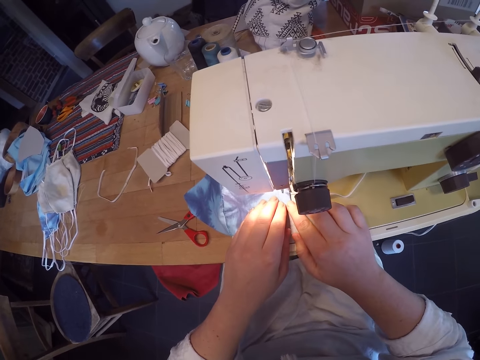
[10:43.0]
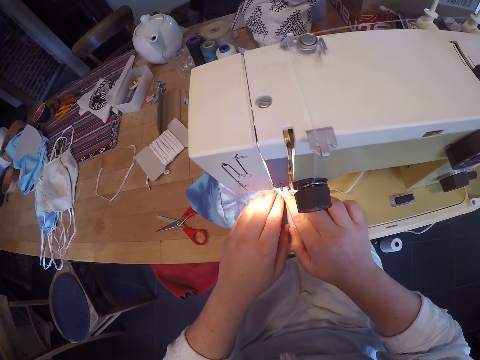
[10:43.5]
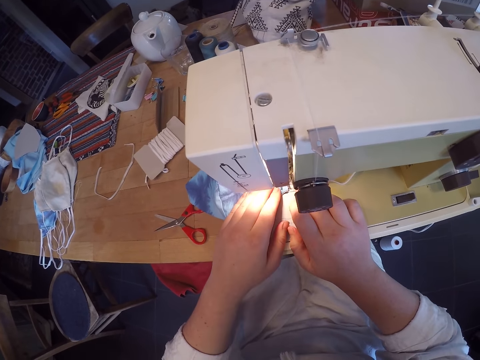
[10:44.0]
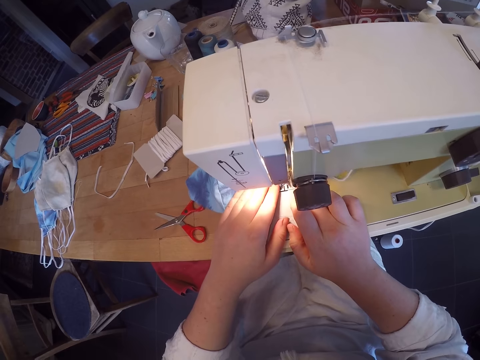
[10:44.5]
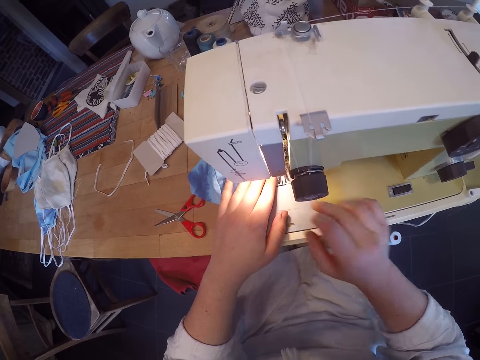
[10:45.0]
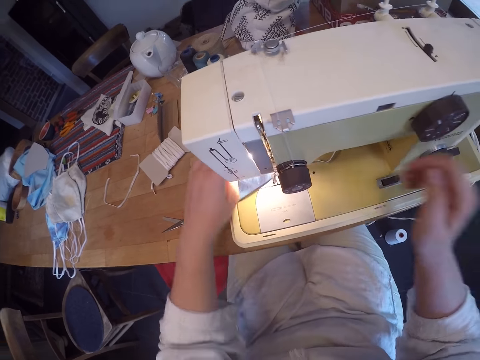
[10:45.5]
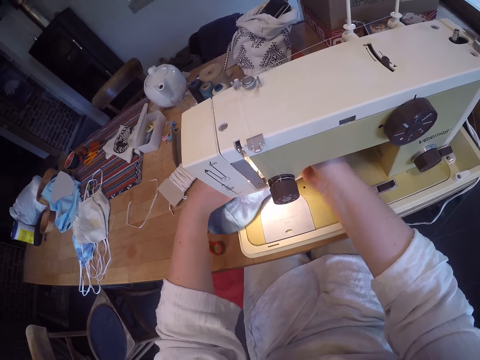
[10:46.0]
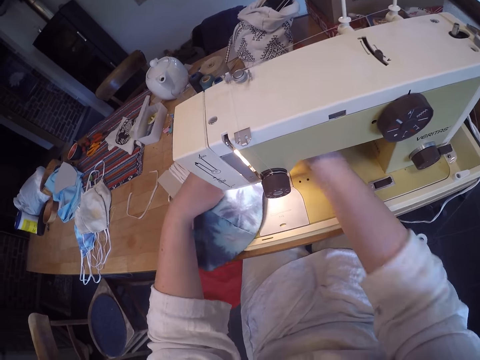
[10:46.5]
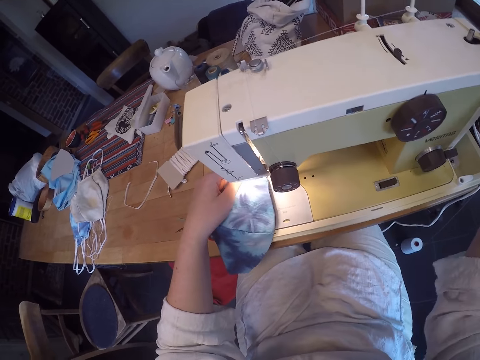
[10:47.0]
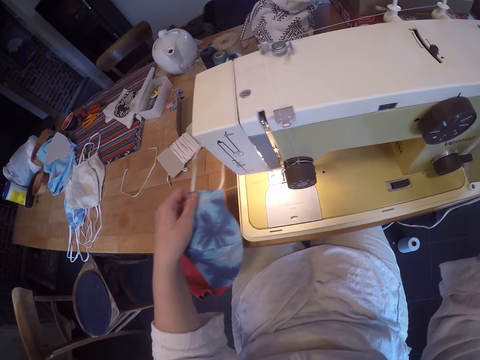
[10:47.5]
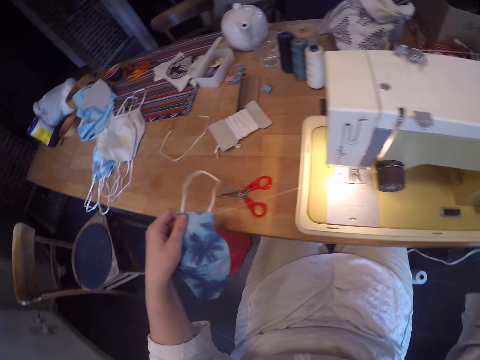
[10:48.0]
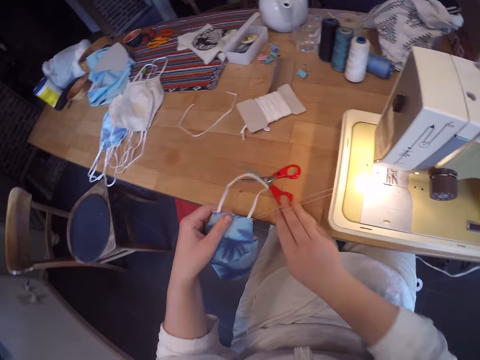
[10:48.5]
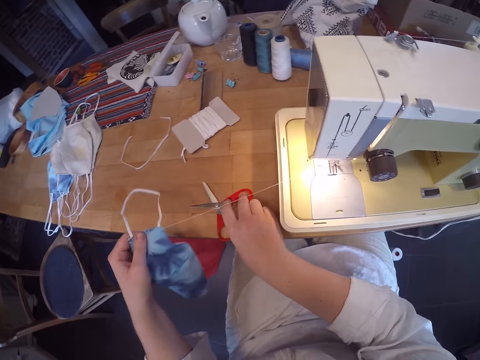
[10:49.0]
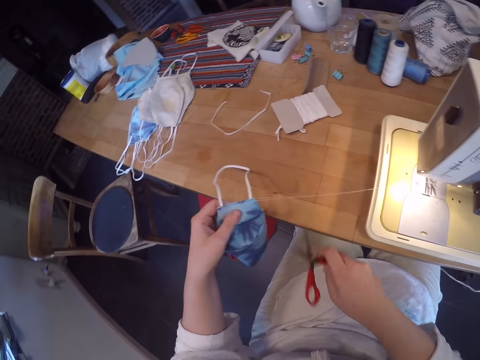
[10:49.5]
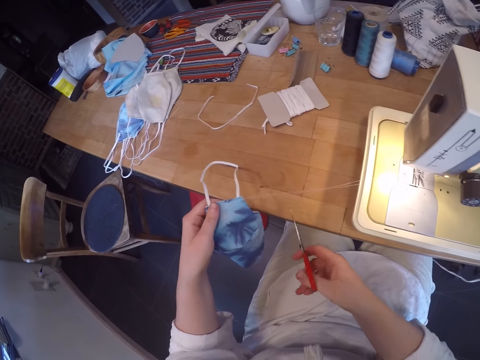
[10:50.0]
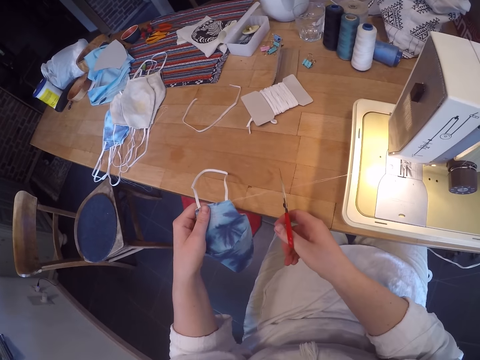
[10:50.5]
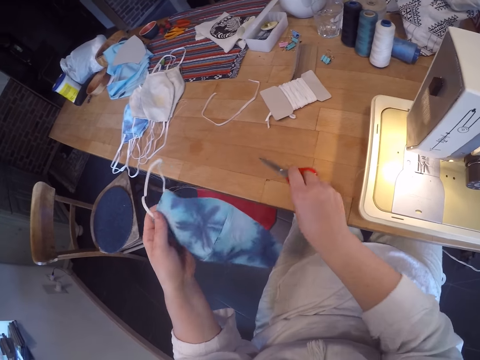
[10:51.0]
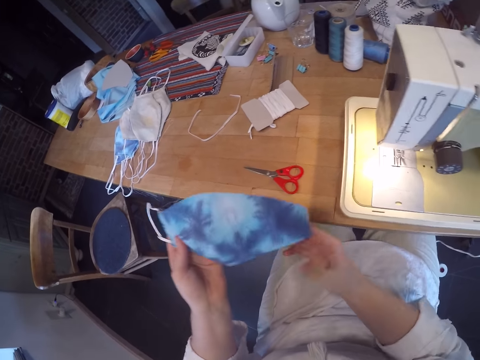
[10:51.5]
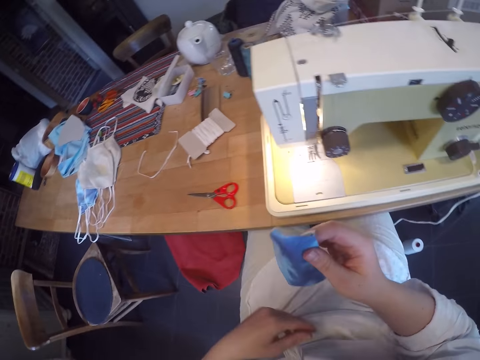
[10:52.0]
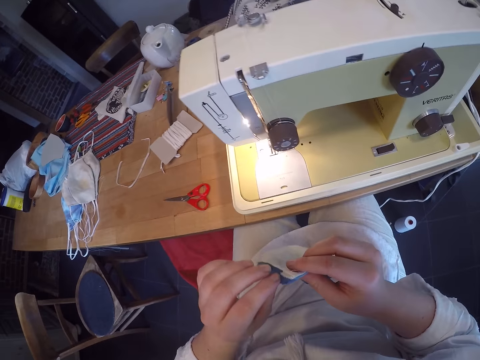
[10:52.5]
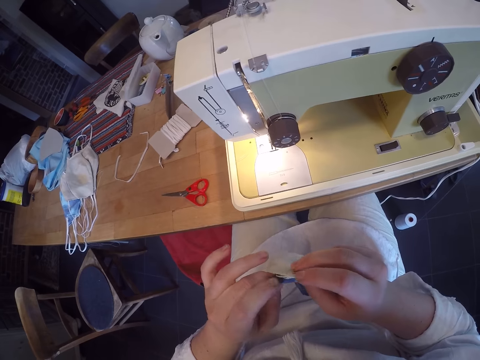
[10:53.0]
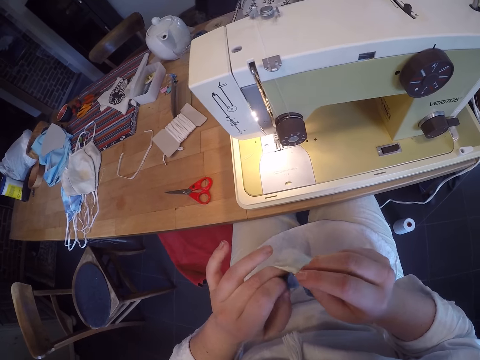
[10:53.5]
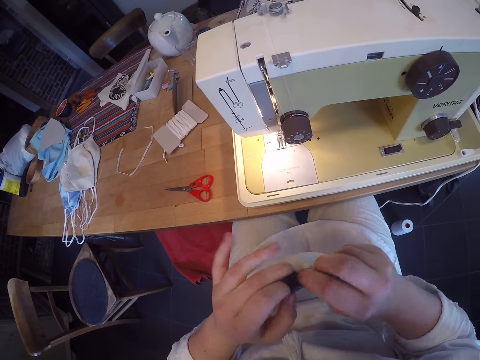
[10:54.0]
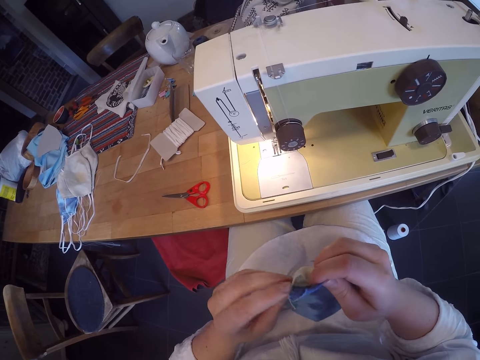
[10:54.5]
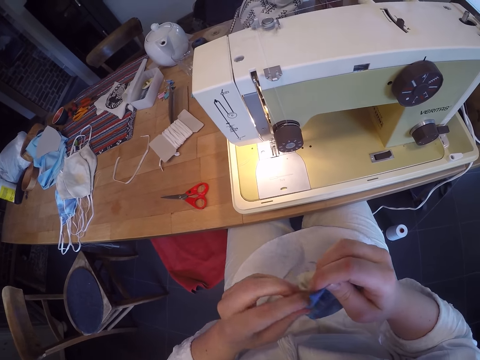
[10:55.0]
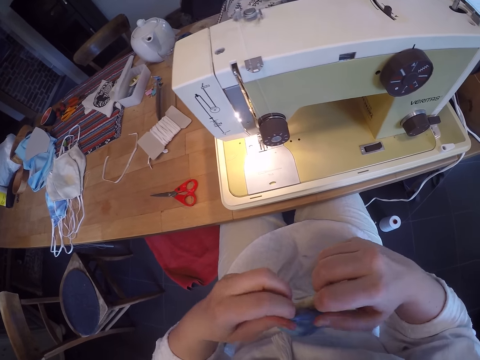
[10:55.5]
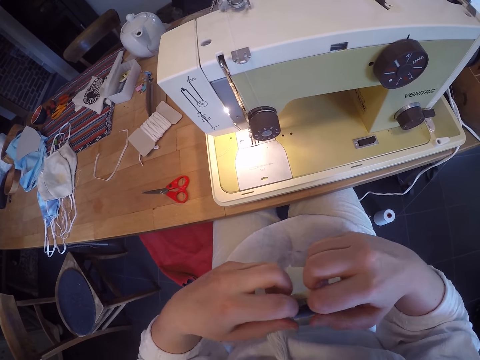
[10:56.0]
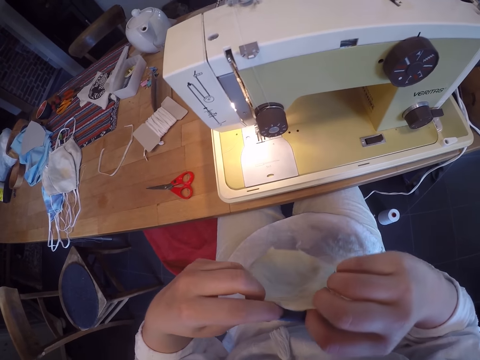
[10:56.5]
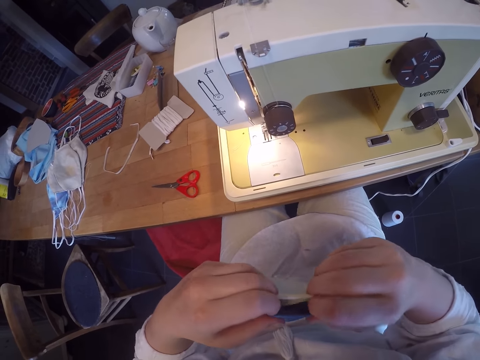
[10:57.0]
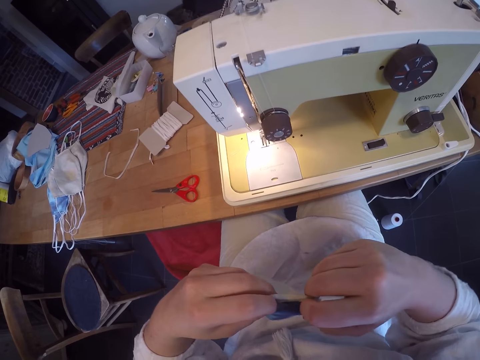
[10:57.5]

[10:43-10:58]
The camera wearer sews the facemask with the sewing machine. They take the facemask out of the machine. They pick up a scissors from the table, cut the thread from the facemask, and drop the scissors on the table. They hold the facemask with both hands. They prepare the facemask. They tuck in the edges of the facemask.

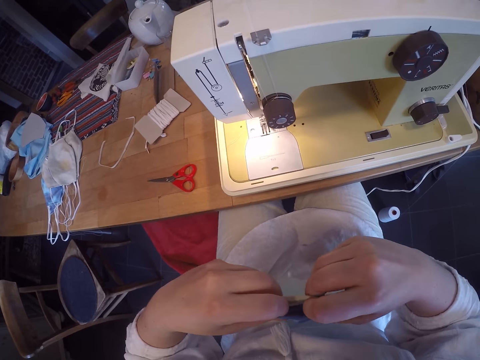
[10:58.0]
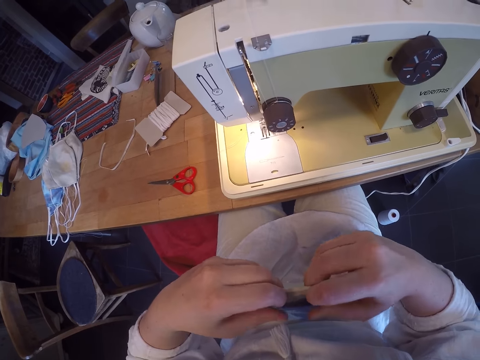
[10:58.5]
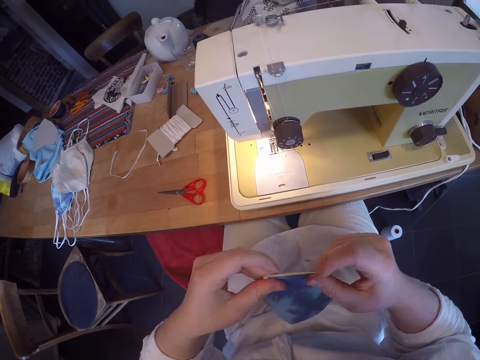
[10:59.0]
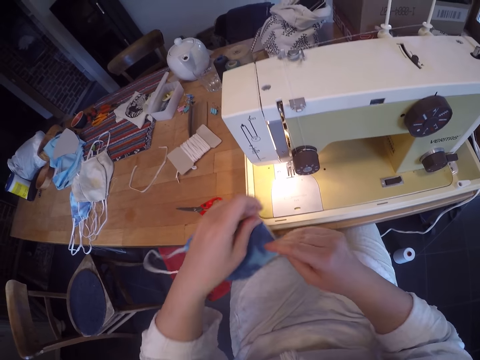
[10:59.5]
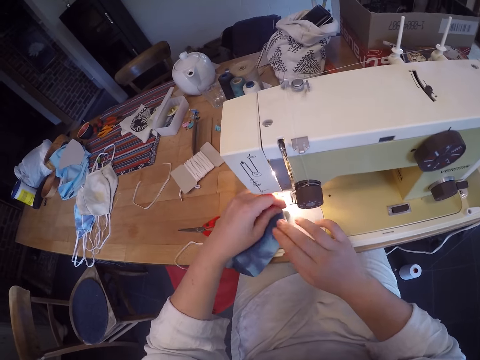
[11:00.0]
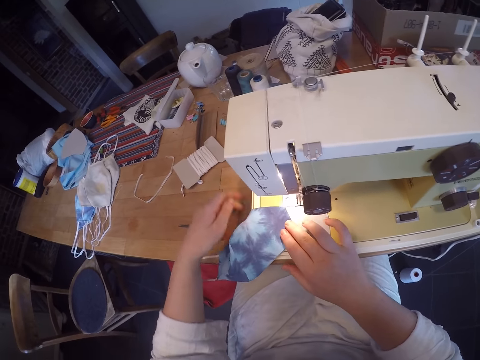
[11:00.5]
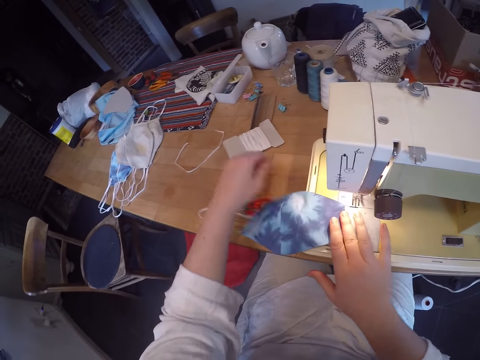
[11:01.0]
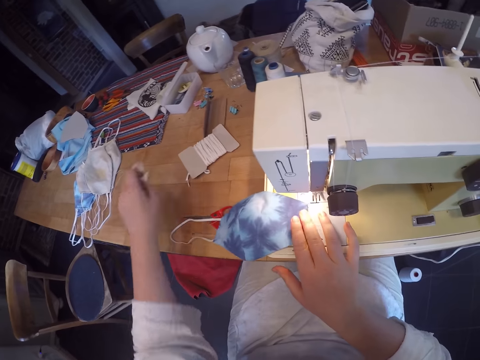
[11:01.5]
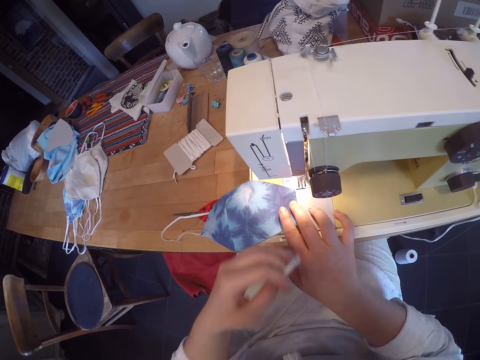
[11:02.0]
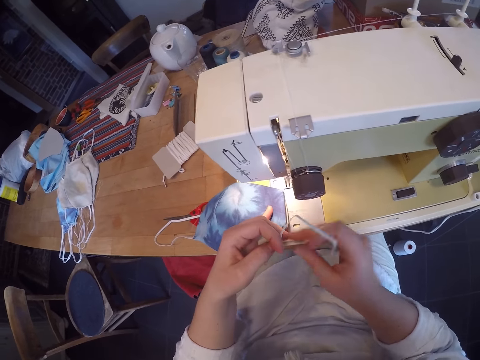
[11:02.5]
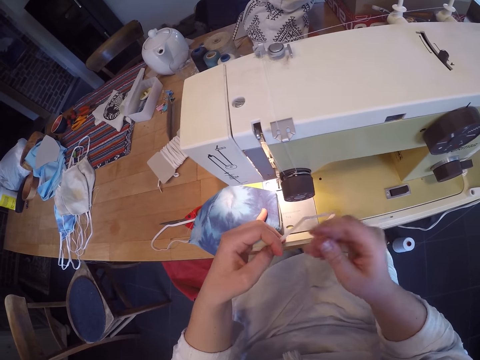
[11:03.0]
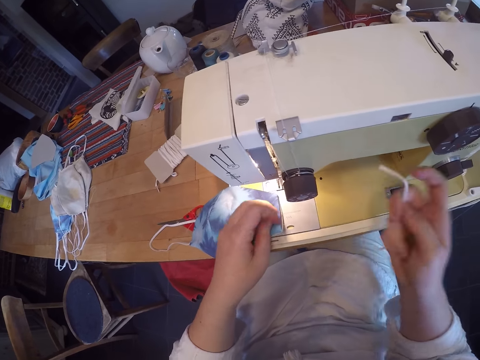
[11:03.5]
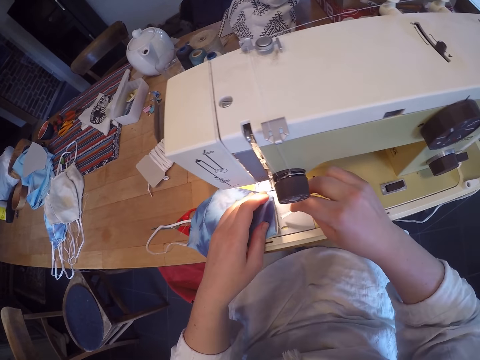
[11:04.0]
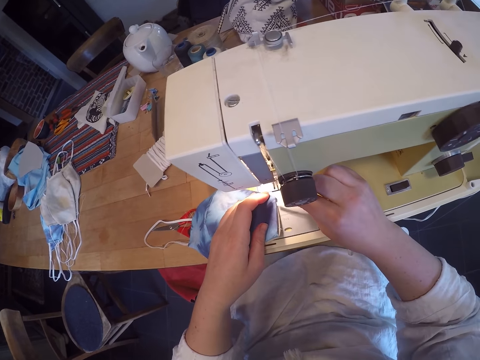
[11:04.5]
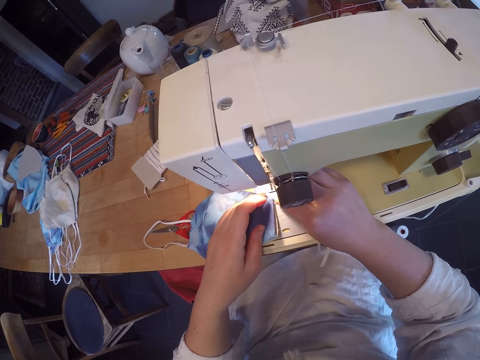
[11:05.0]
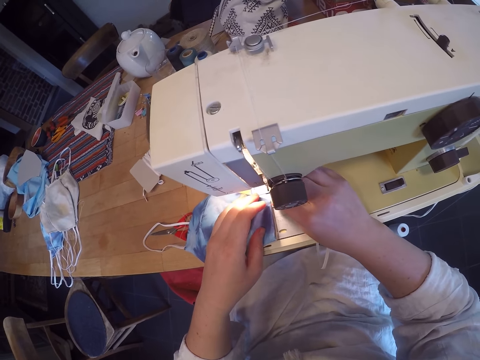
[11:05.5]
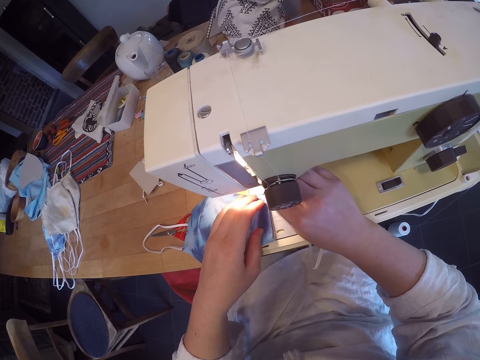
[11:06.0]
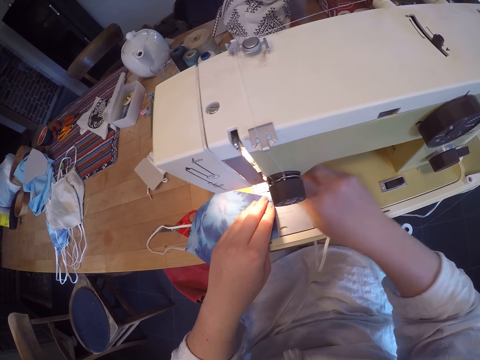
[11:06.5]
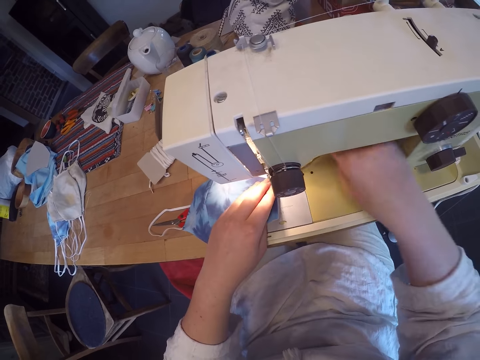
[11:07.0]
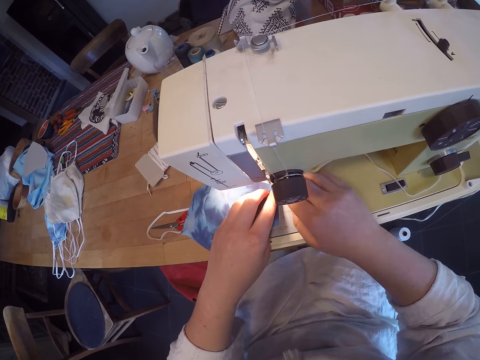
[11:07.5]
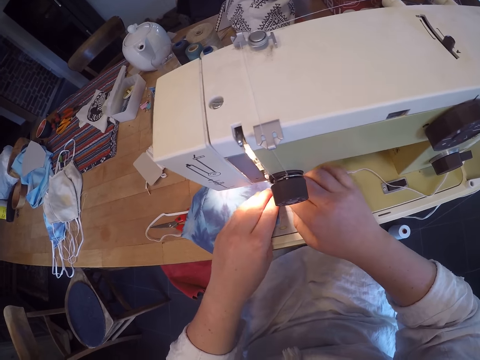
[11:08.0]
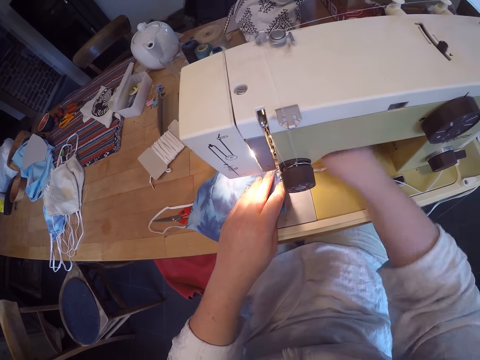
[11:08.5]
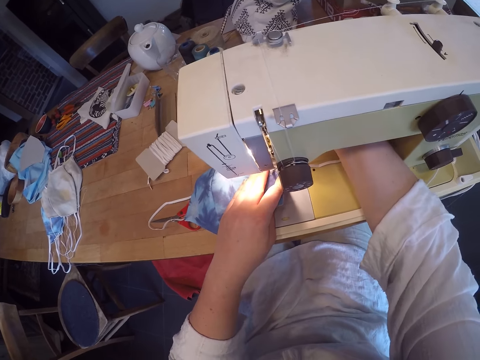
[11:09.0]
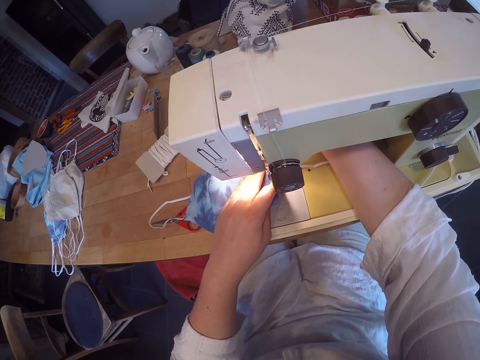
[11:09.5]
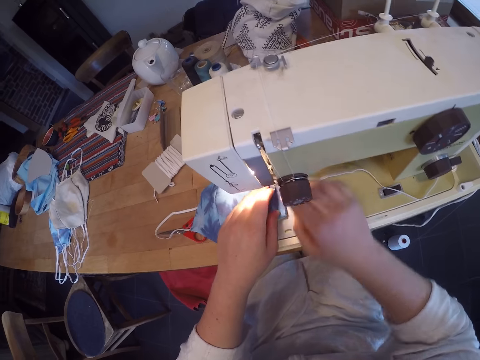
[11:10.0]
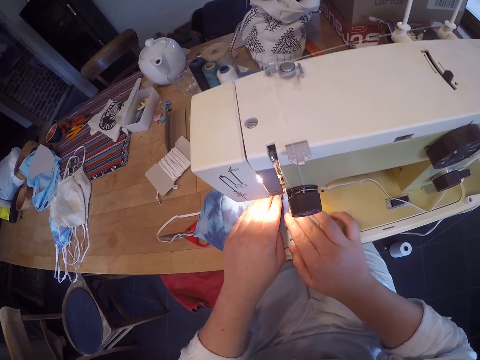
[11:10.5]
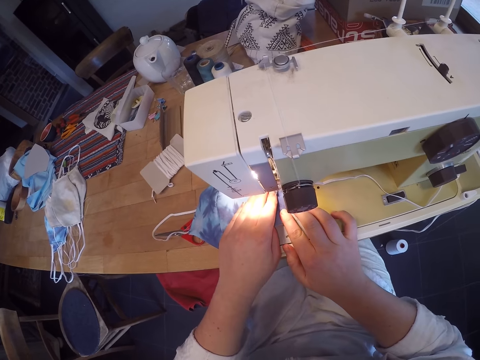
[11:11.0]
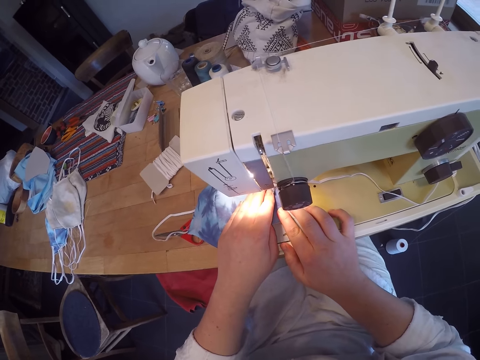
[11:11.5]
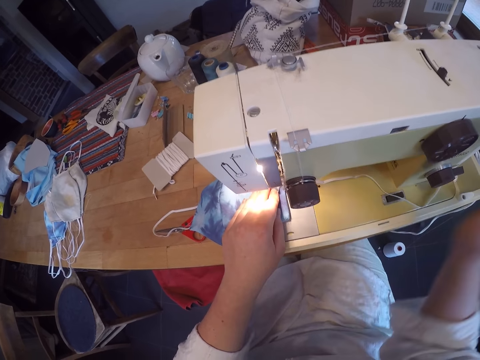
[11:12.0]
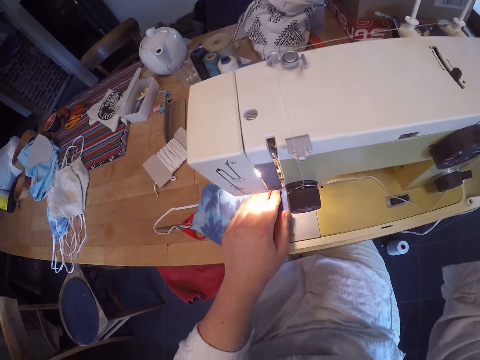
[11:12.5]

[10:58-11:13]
The camera wearer puts the facemask in the sewing machine. They pick up an elastic or string on the table. They hold the string. They fix the elastic to the facemask. They sew the facemask.
